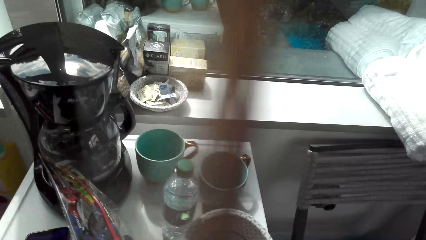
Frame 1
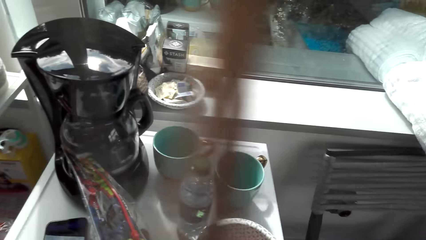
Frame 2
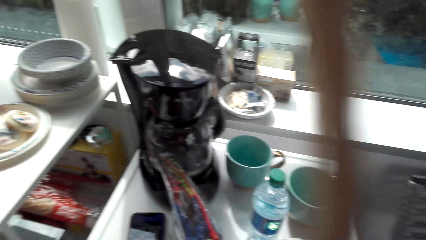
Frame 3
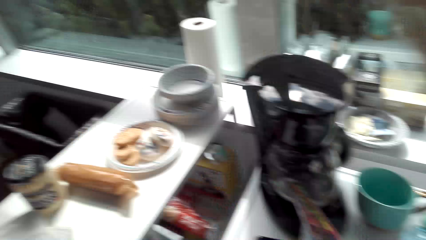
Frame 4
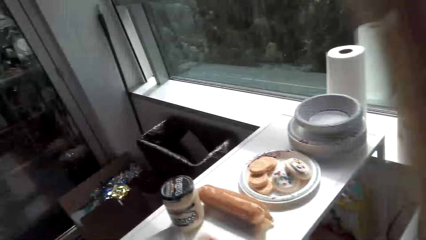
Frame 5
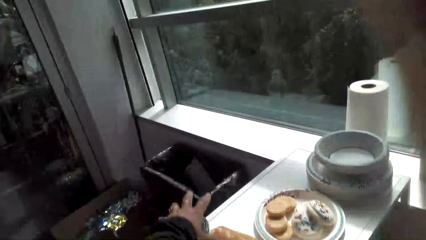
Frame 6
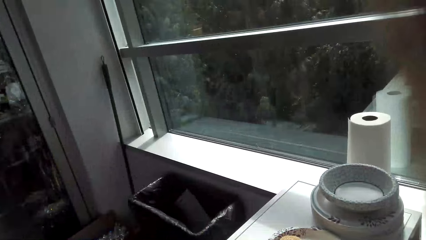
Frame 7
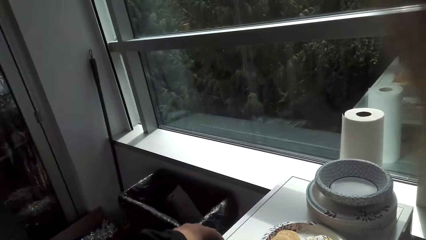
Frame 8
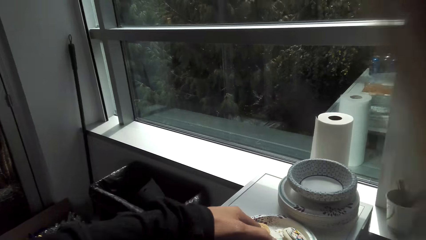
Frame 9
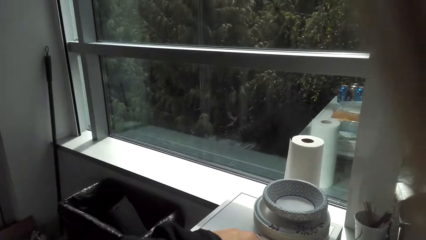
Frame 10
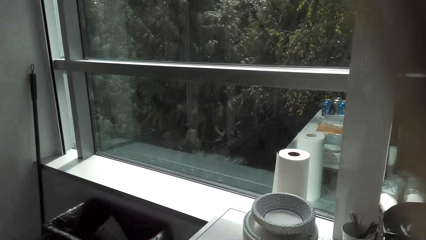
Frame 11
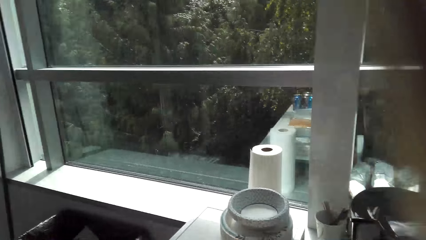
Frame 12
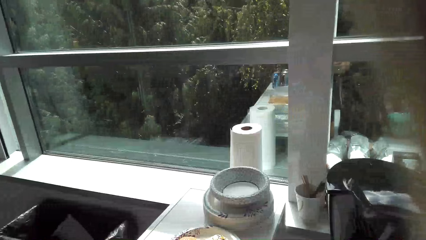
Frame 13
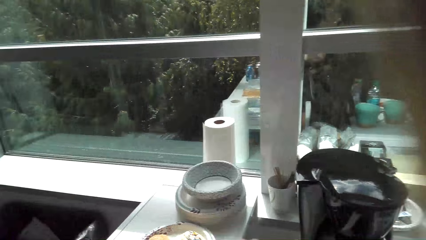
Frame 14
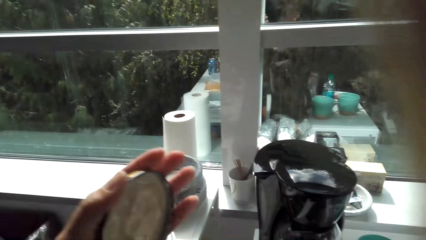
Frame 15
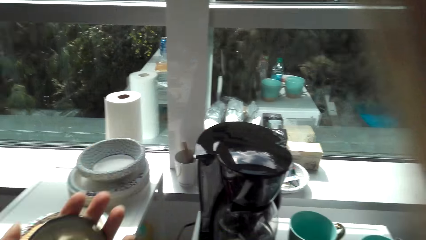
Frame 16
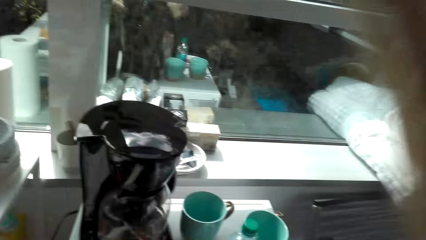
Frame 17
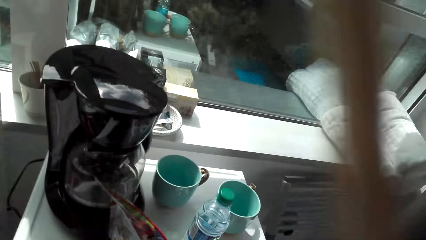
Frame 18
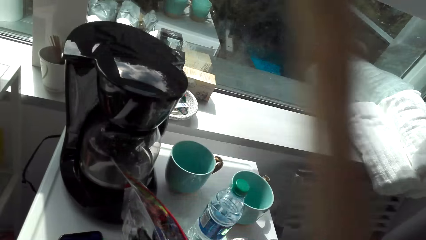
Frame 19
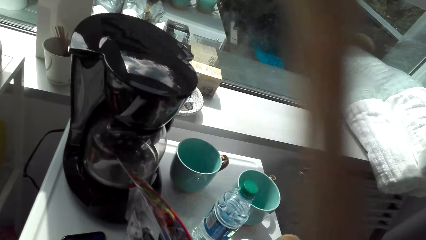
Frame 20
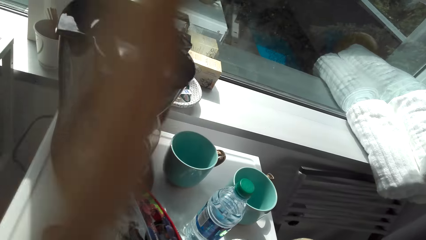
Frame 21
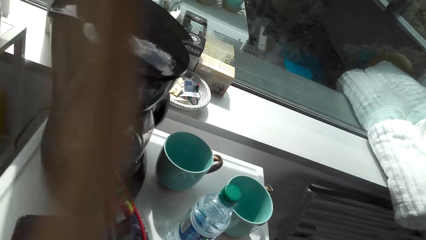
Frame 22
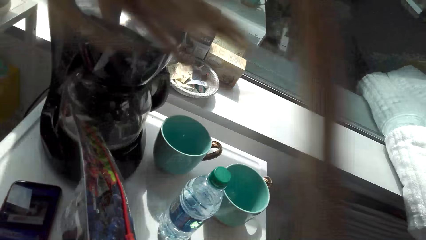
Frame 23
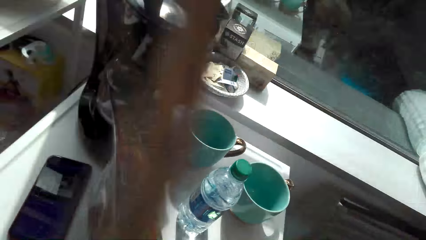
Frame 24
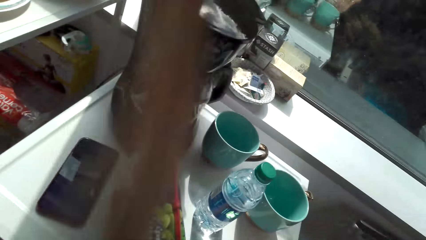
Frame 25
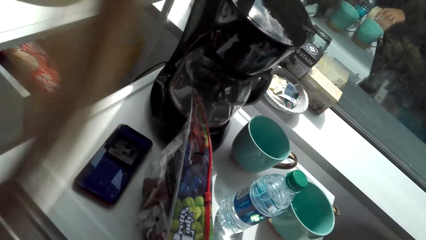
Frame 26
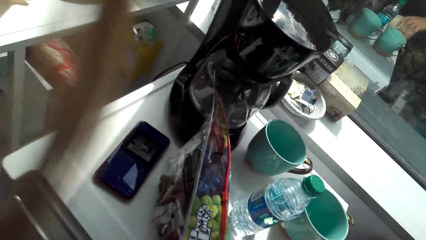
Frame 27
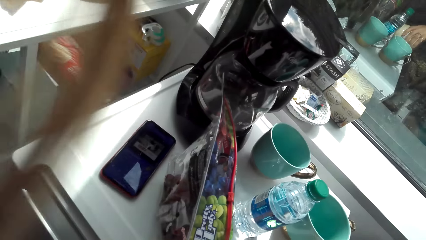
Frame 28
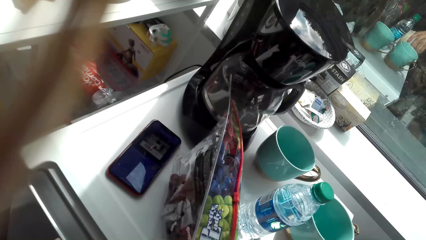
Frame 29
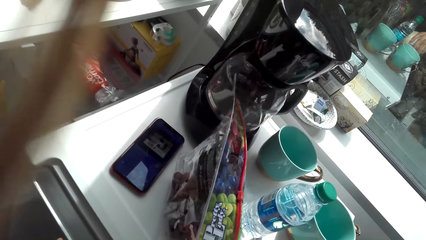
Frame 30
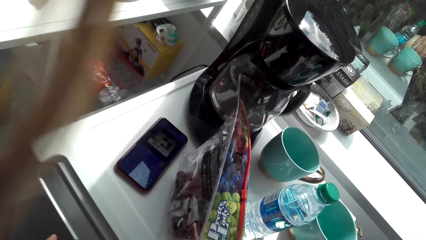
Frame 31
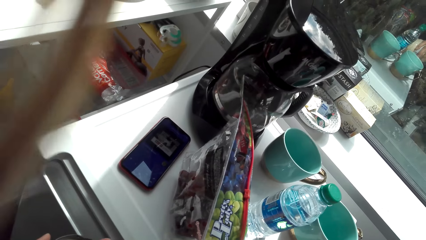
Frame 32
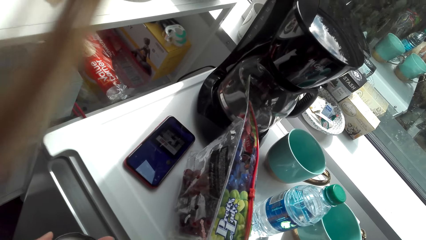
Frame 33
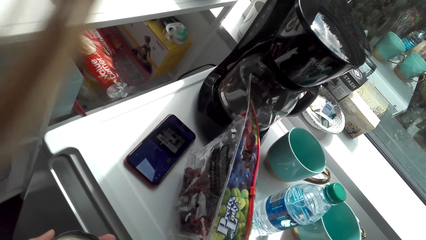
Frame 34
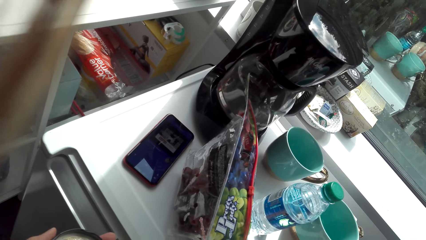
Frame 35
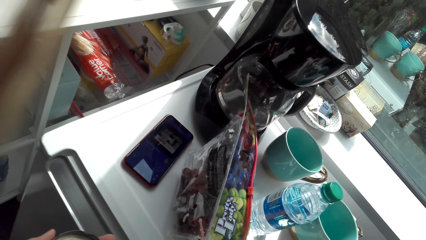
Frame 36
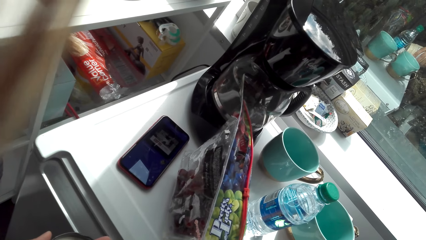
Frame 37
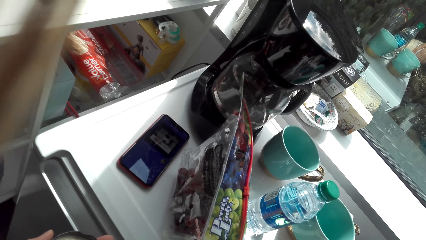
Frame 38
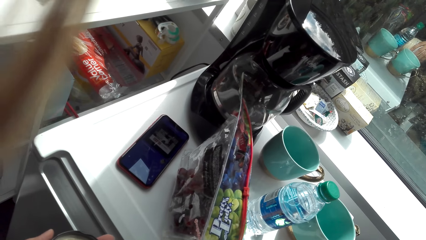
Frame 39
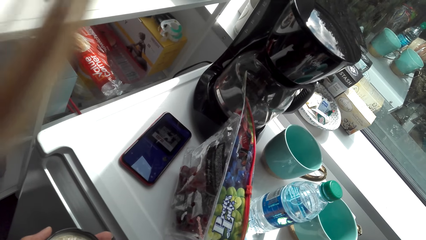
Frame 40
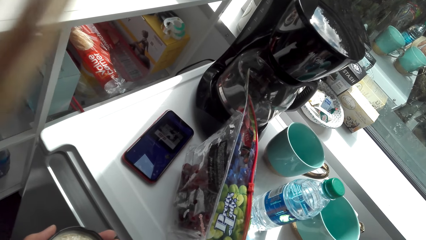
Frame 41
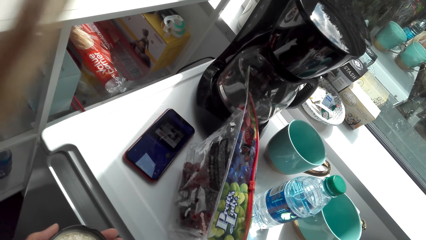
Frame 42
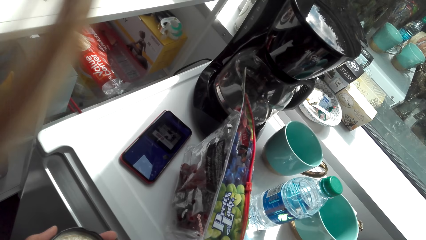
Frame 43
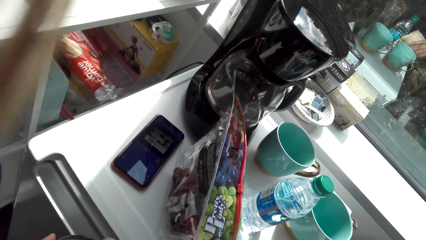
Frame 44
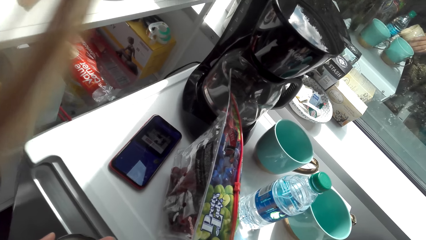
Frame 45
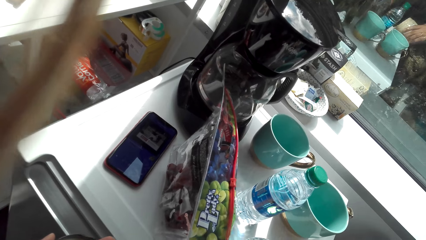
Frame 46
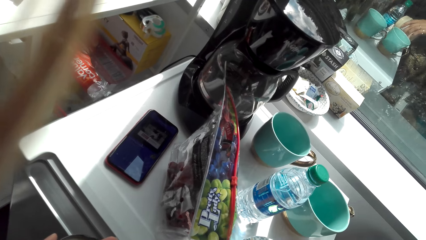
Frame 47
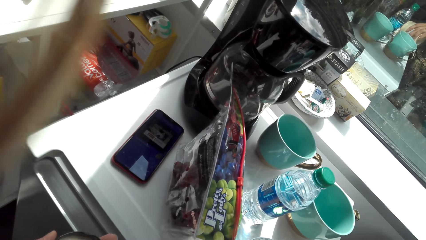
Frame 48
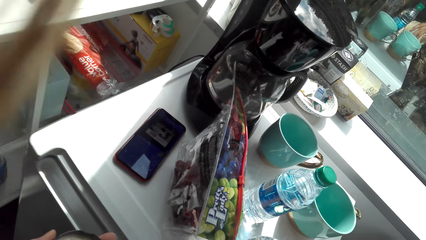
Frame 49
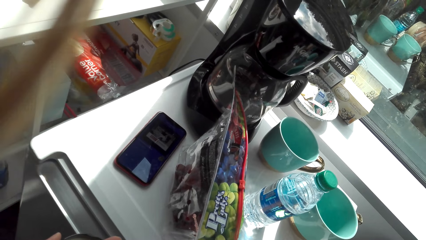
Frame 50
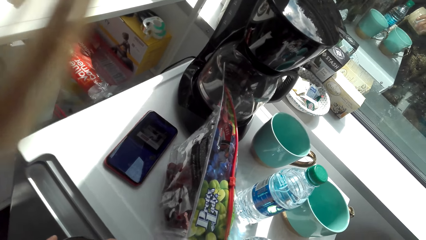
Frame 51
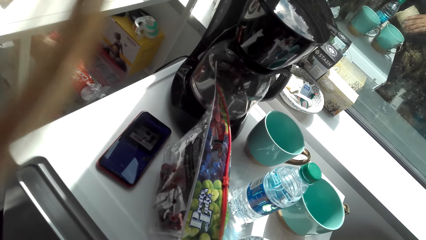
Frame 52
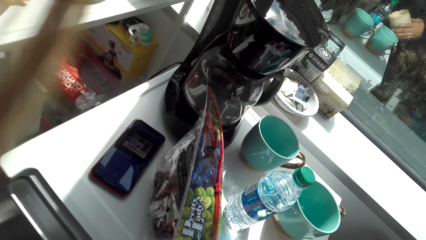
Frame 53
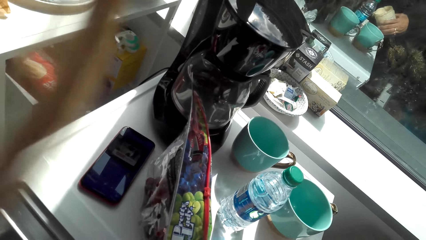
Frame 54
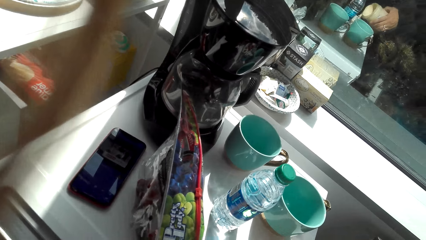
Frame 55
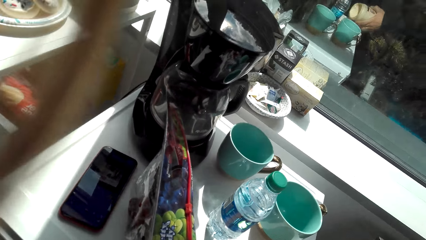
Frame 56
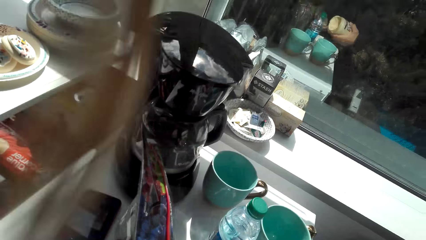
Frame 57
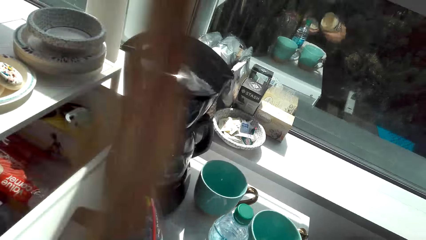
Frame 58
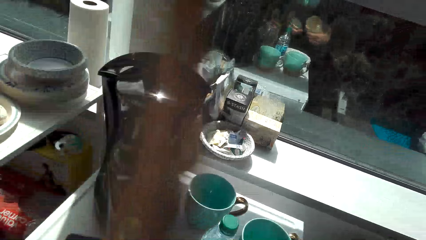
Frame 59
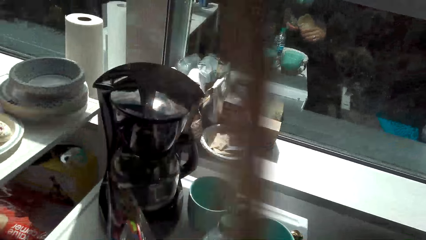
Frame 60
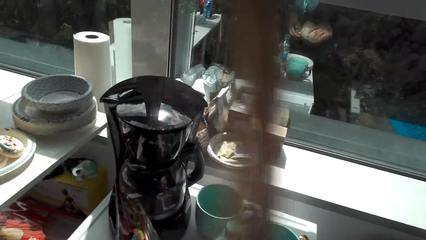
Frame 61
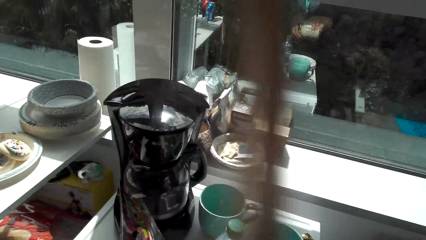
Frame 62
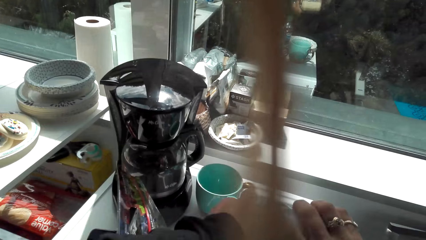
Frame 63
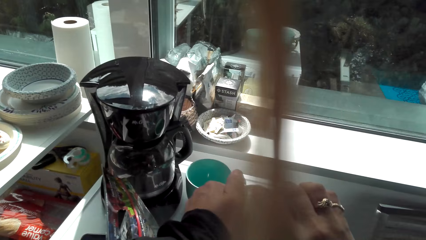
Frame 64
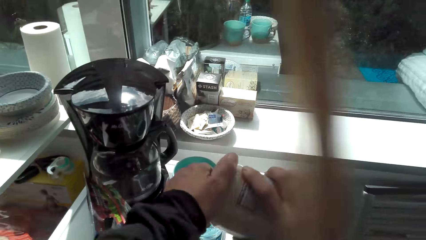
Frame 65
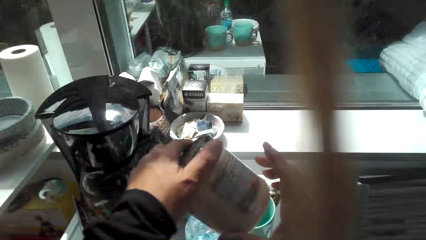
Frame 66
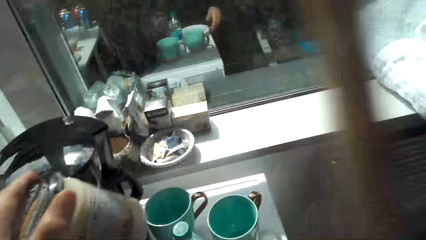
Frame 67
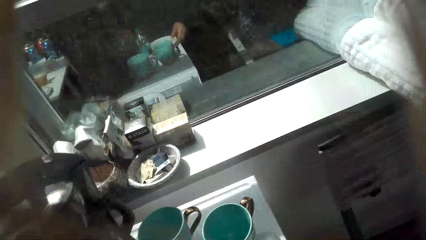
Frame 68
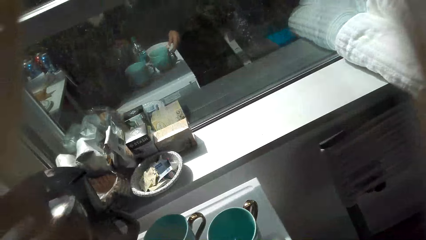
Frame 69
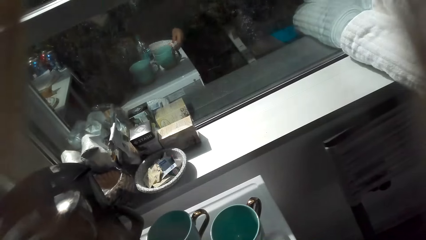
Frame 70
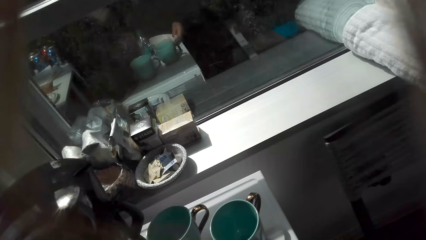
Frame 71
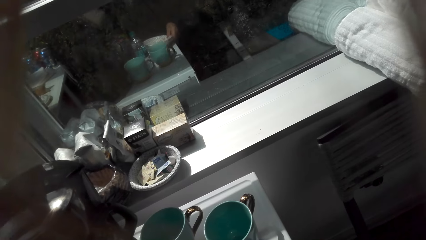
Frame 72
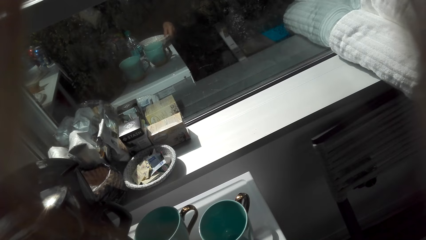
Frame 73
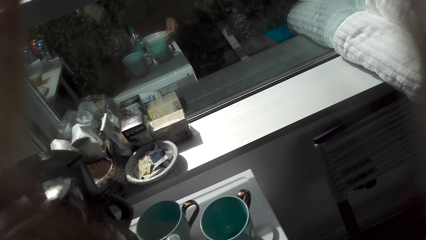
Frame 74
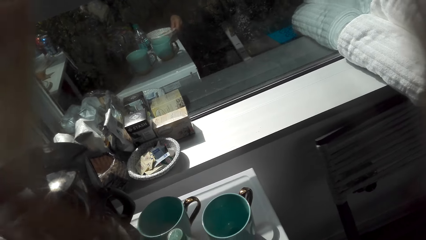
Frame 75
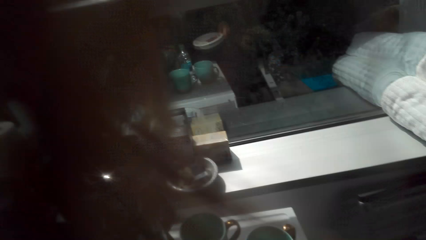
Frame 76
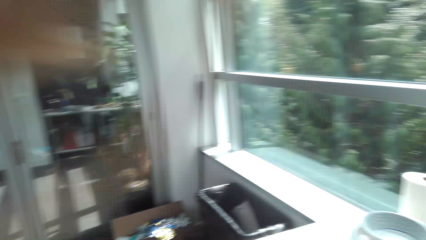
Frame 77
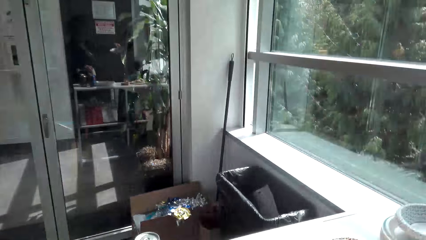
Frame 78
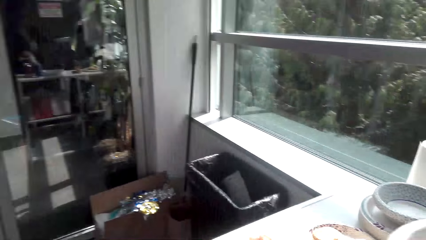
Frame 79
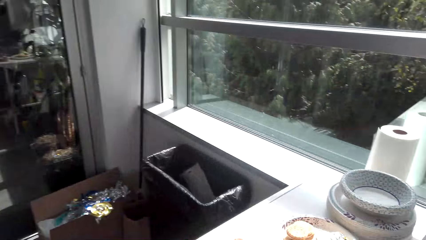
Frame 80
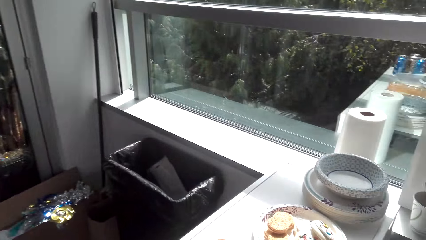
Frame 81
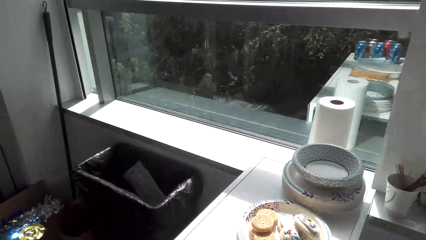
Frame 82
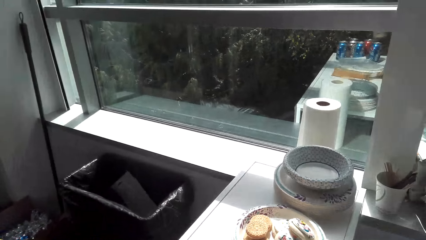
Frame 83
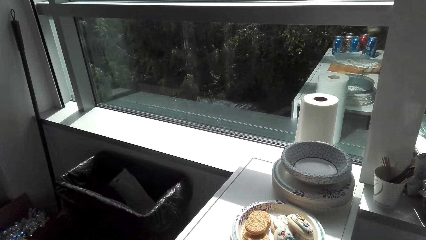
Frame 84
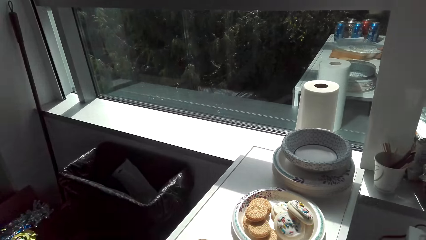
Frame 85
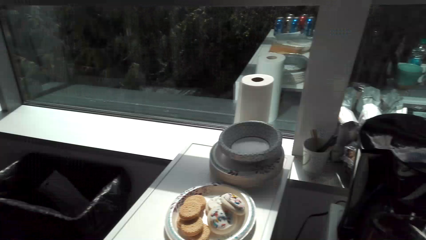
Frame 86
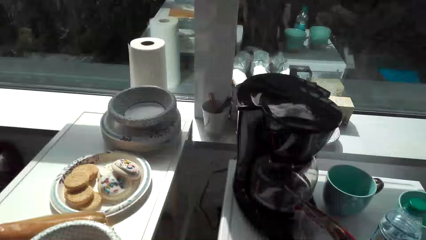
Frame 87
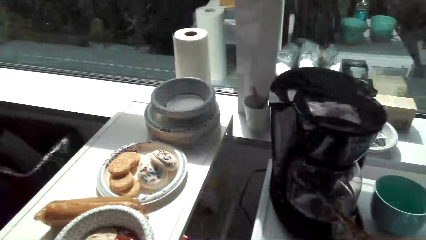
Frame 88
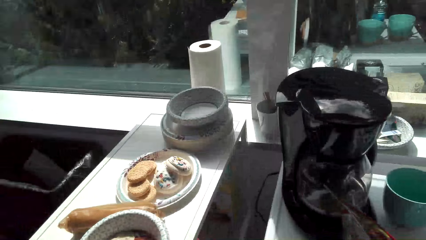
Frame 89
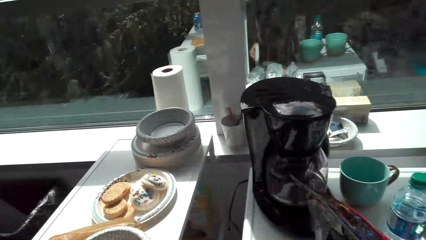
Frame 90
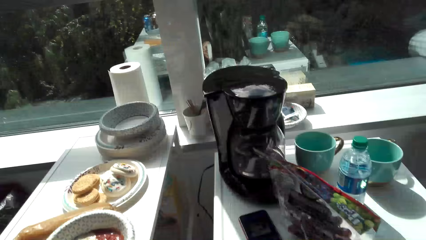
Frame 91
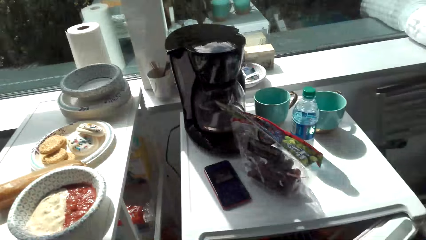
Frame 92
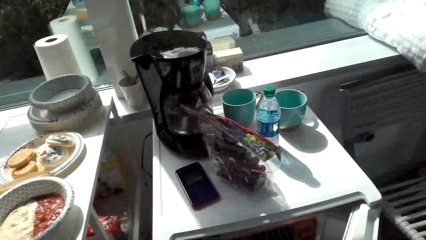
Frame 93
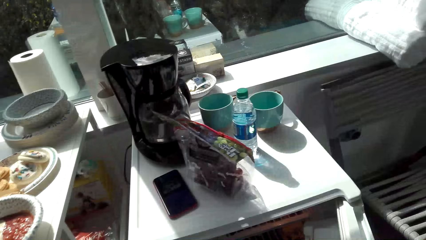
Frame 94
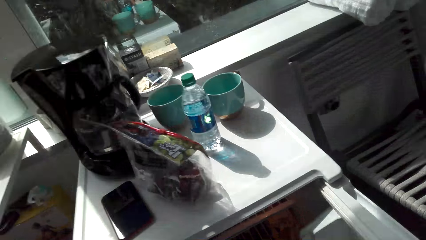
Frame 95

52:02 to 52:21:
The camera wearer picks up a jar. They pick up and open the jar. They close the jar.
